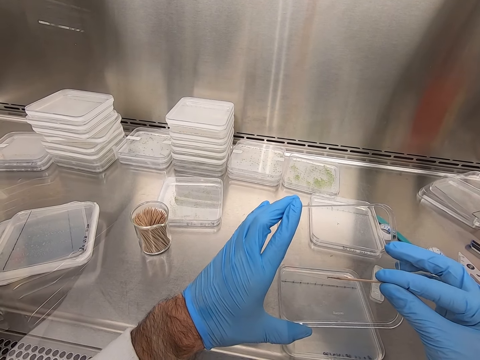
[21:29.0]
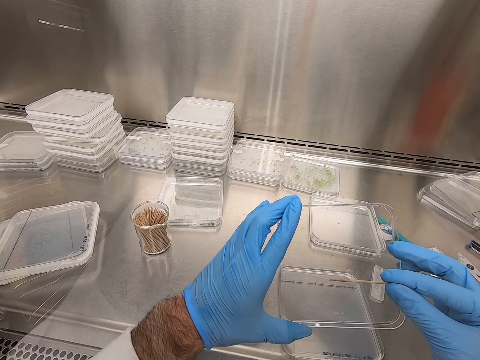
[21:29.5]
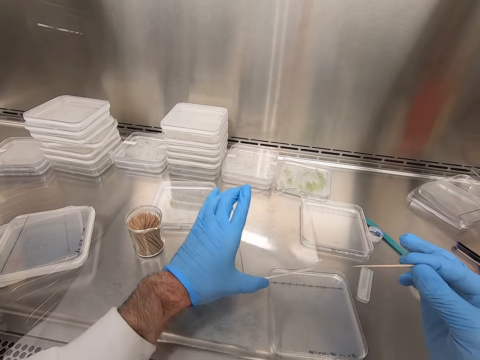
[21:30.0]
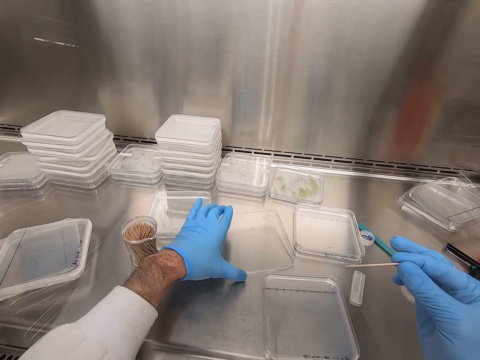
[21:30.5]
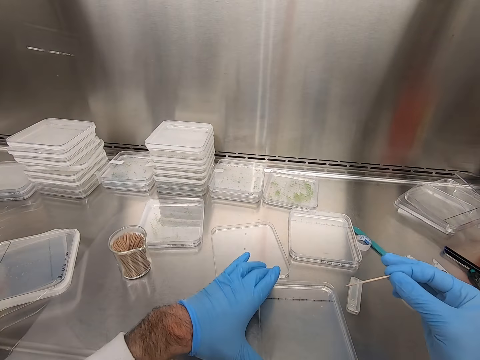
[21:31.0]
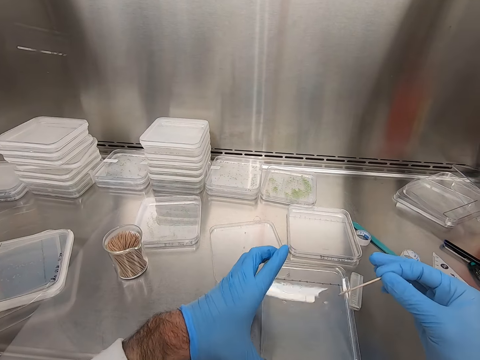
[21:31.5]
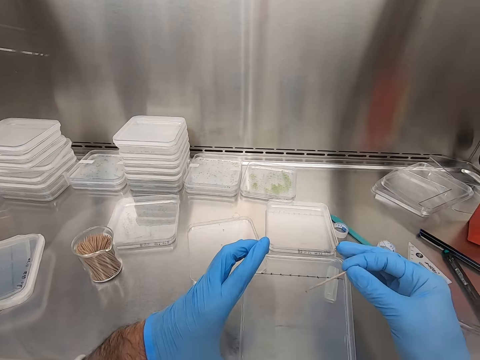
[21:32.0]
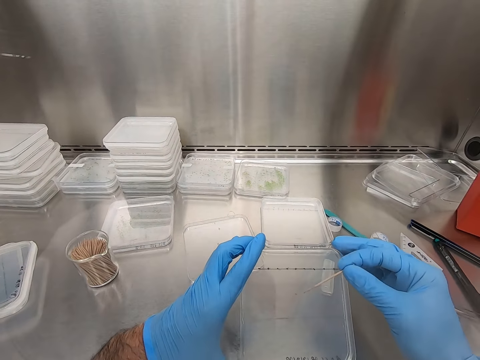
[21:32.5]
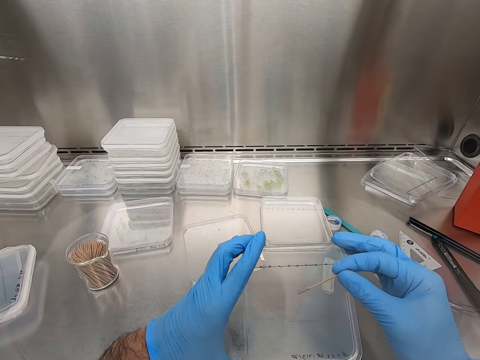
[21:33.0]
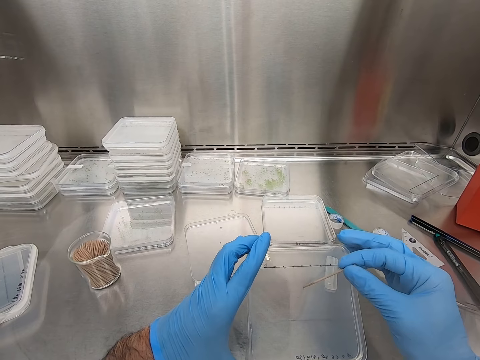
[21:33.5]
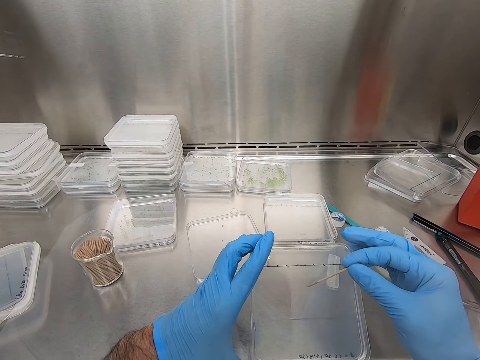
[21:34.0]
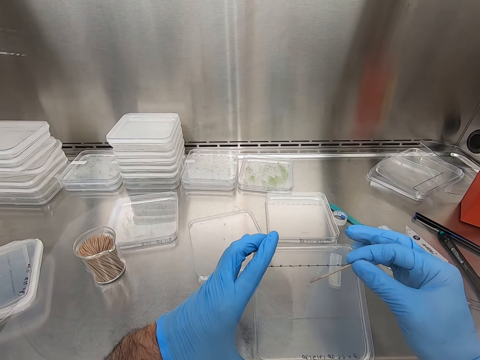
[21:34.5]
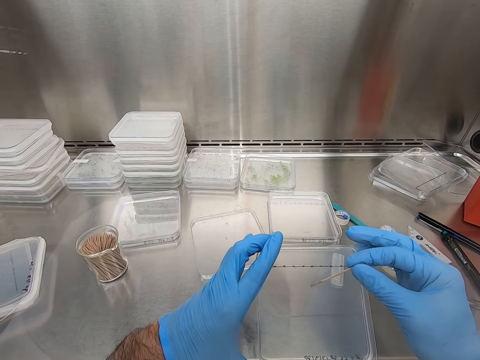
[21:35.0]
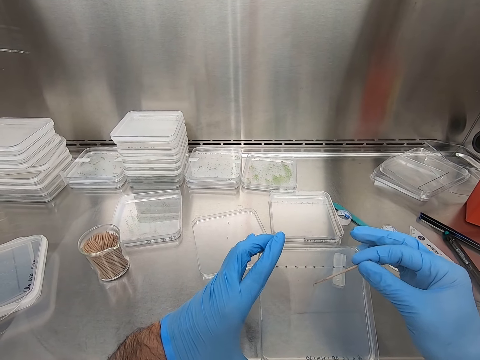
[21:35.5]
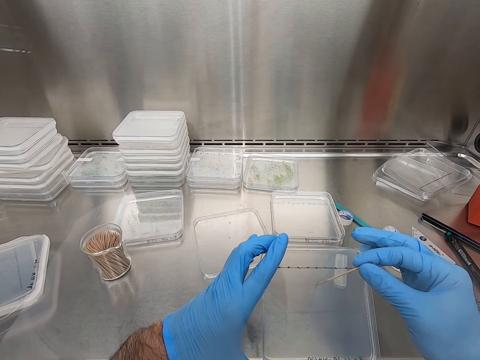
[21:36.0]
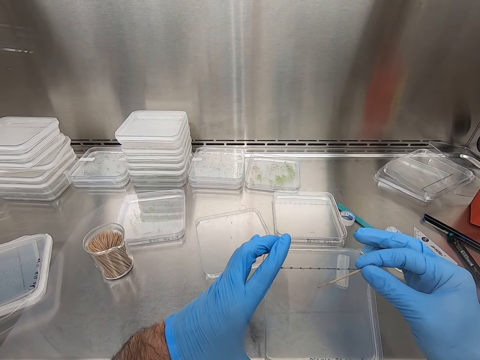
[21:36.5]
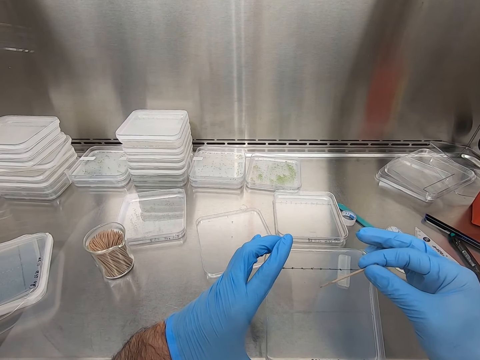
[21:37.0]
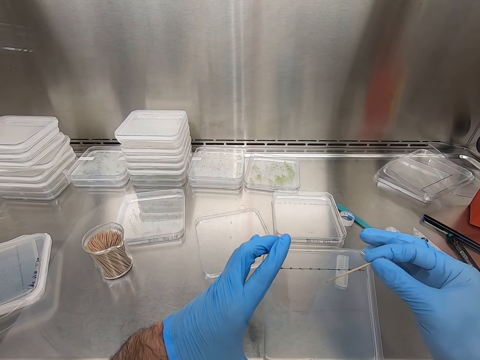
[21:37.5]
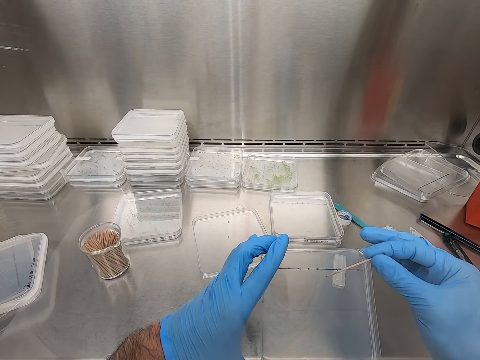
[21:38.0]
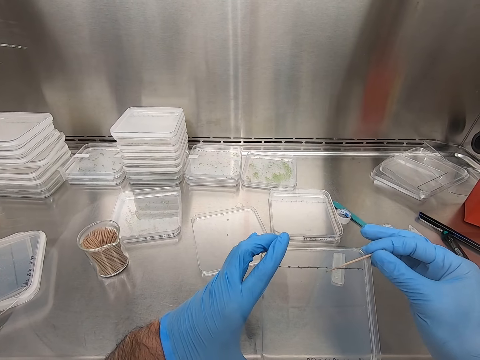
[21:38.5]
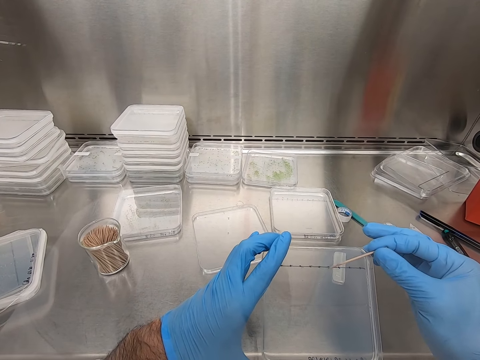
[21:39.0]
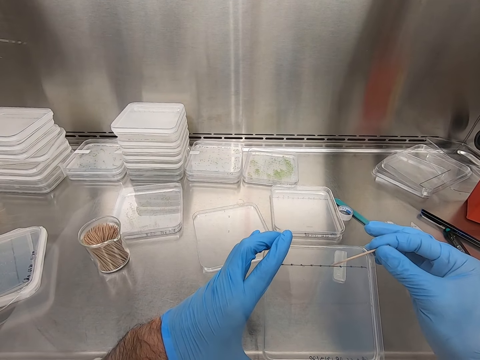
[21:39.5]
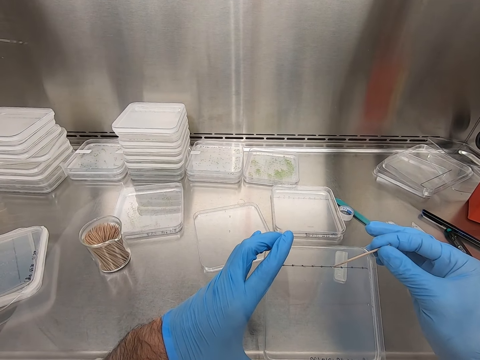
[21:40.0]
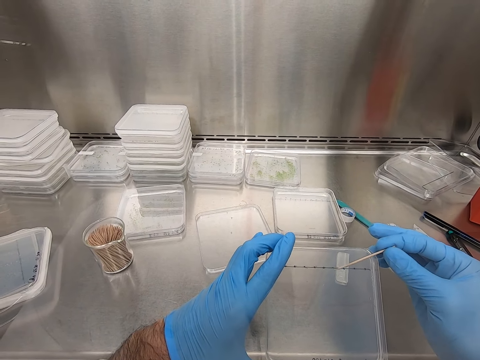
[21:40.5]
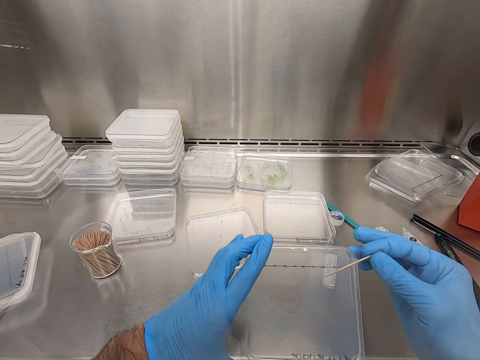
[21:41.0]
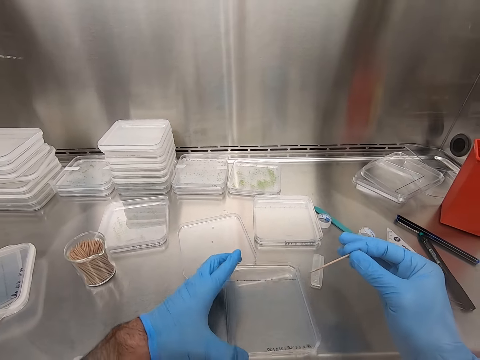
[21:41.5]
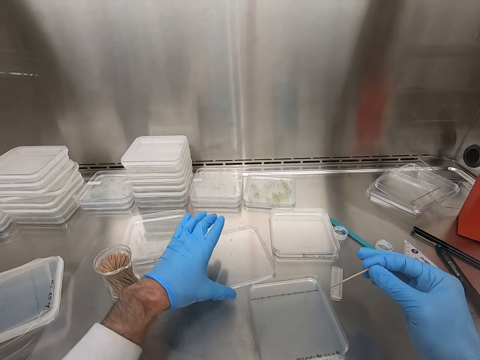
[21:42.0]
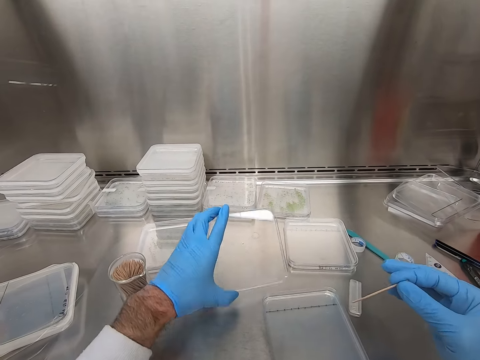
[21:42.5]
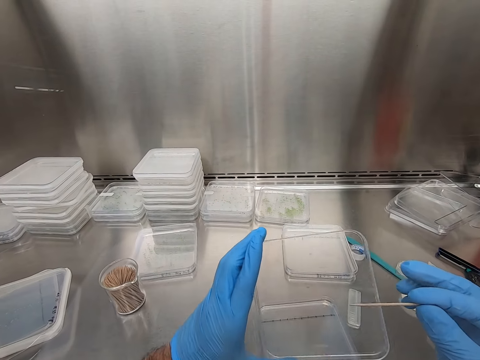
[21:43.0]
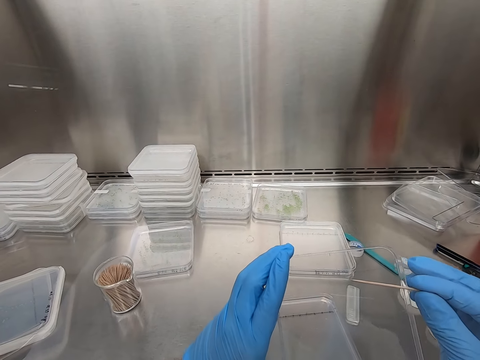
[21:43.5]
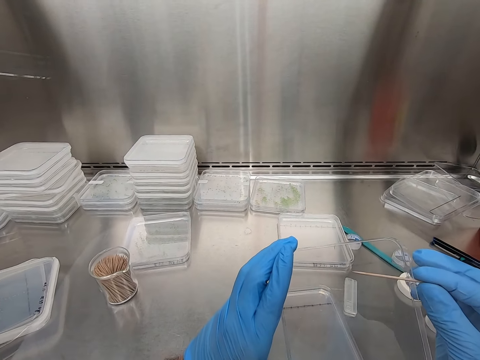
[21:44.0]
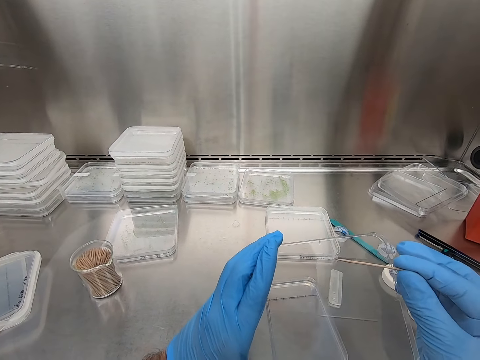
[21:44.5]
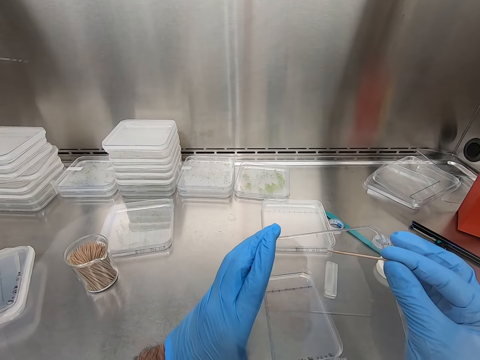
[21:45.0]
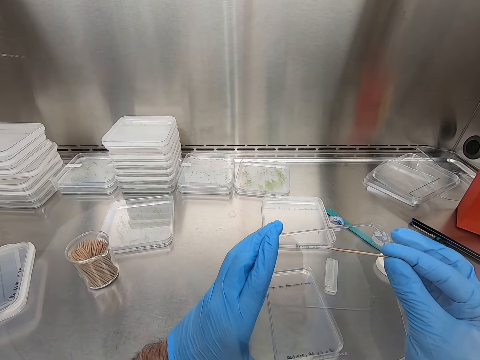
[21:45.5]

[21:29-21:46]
The camera wearer puts down the container. They hold the container. They move the specimen in the container. They put down the container. They hold the container. They pick up another container.

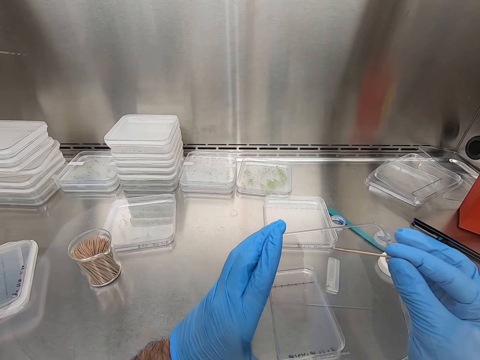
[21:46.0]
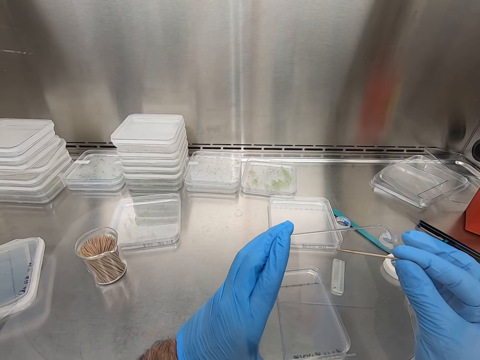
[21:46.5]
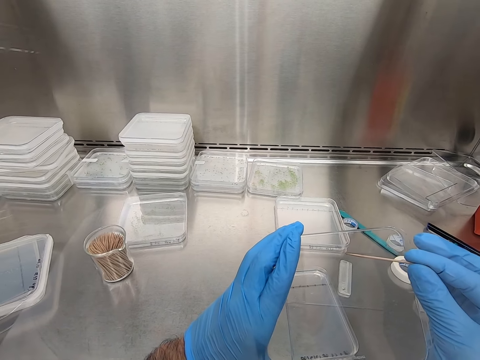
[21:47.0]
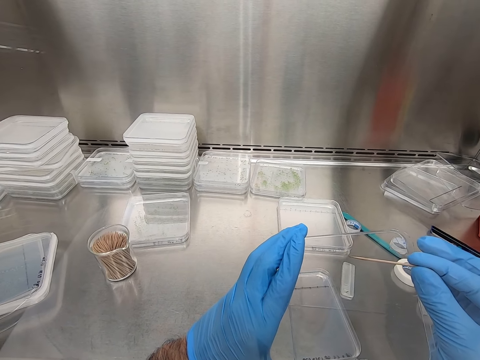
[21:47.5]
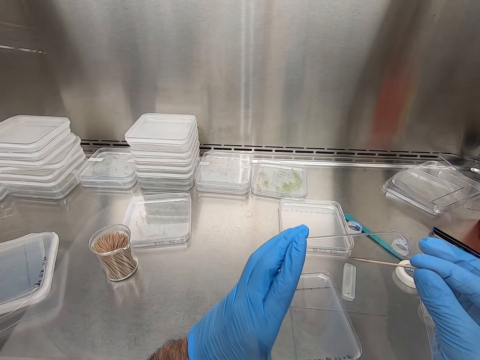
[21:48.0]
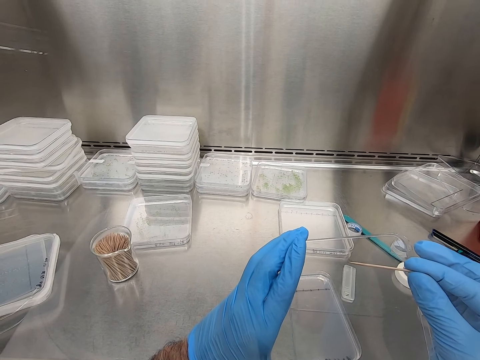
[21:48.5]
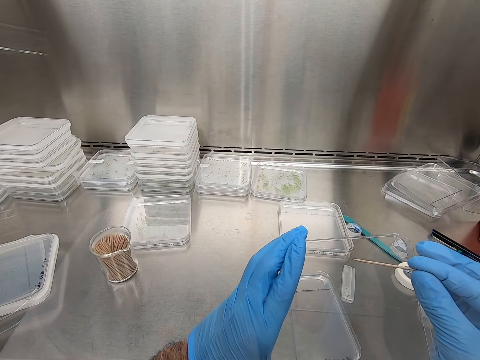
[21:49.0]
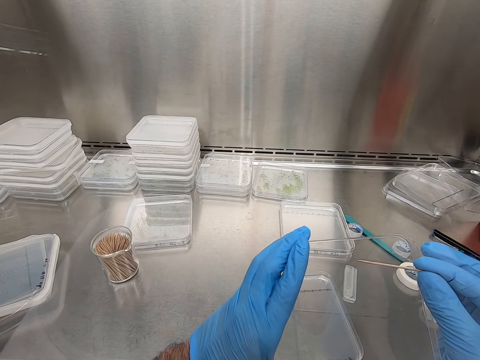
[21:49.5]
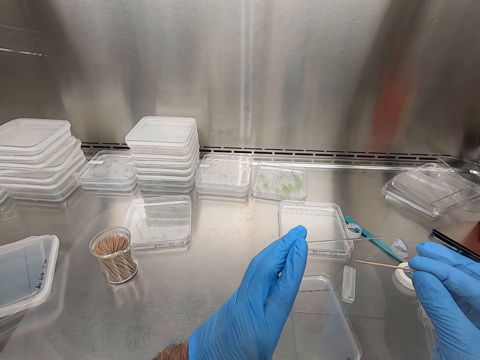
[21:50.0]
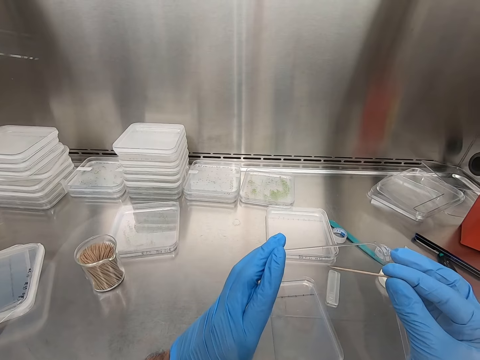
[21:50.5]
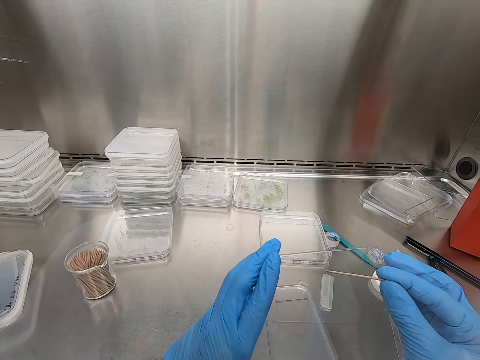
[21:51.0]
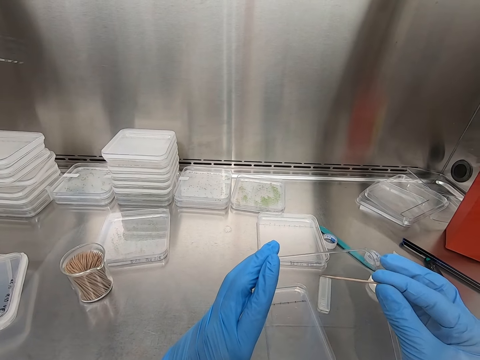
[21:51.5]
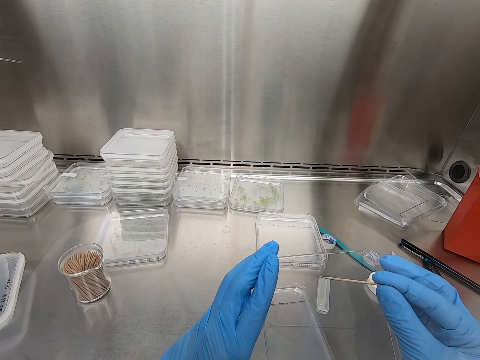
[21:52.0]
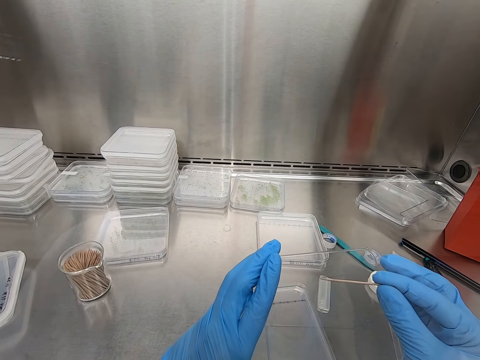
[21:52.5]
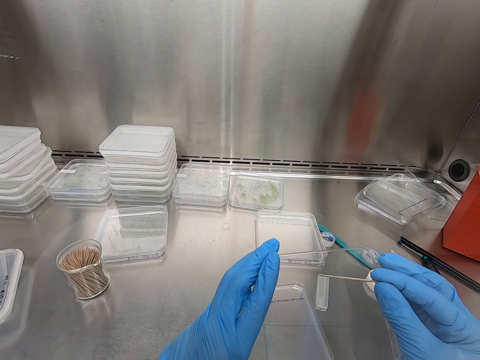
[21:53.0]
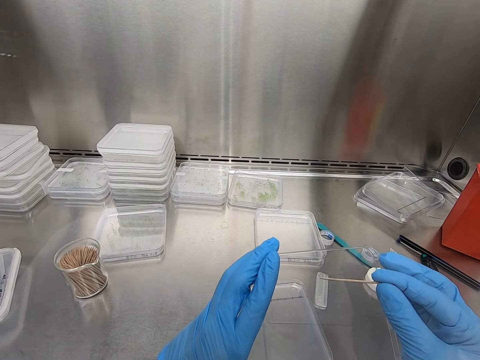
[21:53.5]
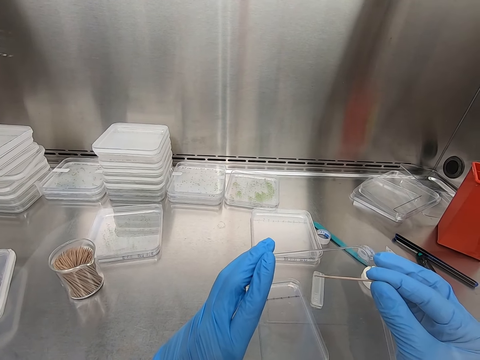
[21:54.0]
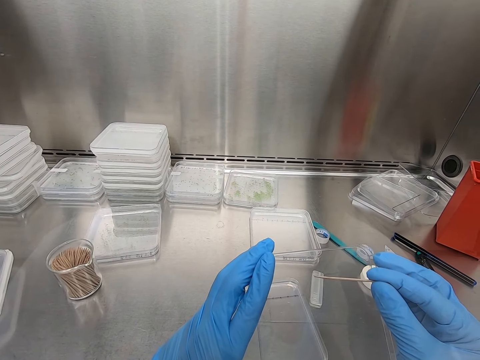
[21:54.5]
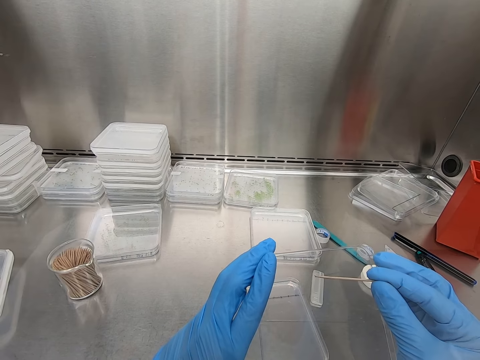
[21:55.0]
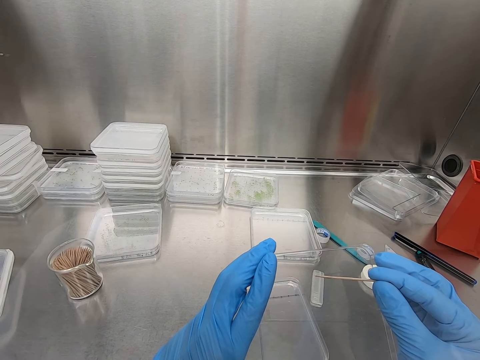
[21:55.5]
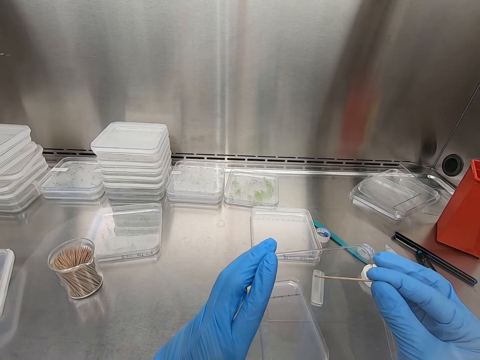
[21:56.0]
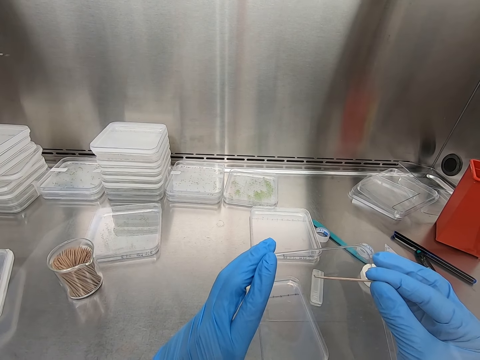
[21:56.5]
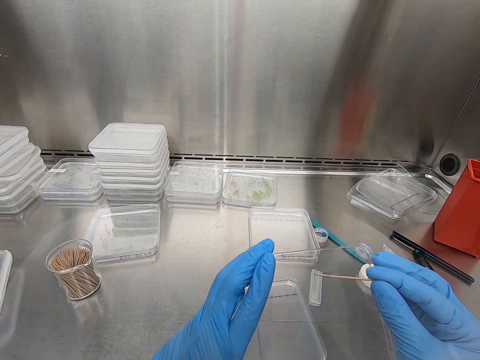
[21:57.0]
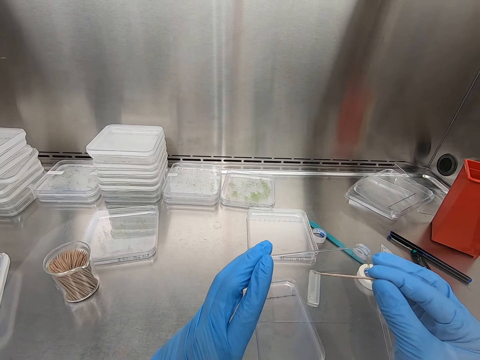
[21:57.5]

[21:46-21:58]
The camera wearer moves the specimen in the container with the toothpick.
